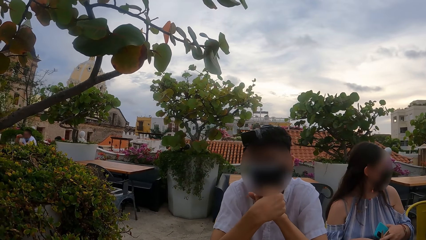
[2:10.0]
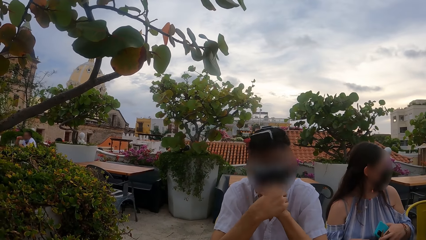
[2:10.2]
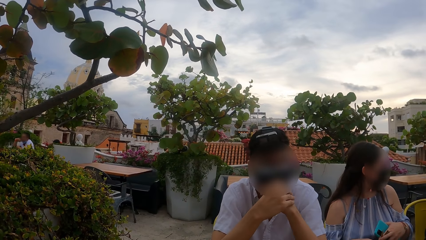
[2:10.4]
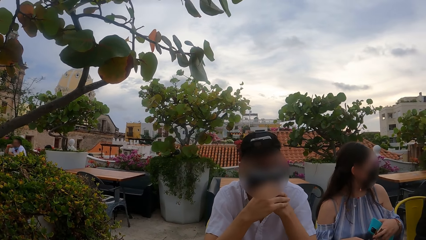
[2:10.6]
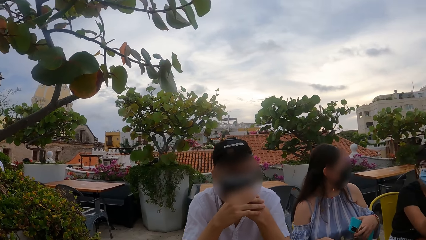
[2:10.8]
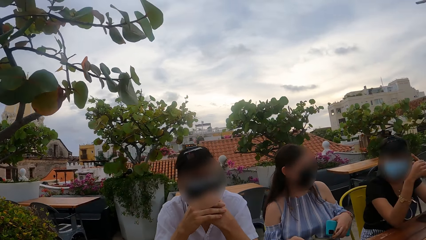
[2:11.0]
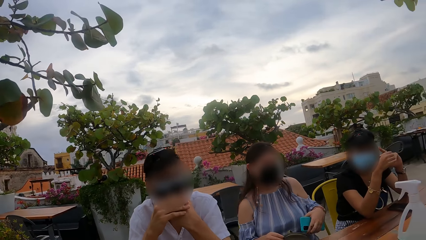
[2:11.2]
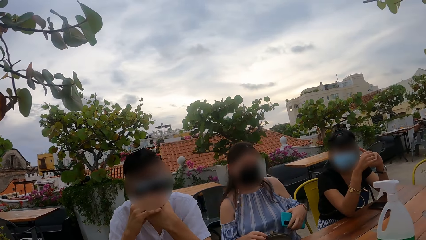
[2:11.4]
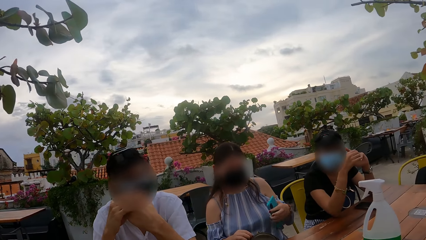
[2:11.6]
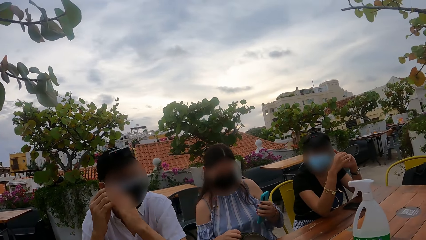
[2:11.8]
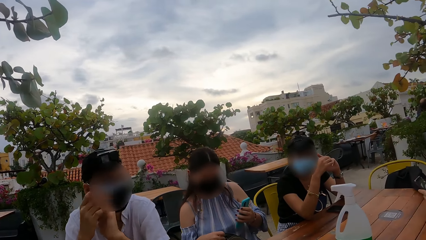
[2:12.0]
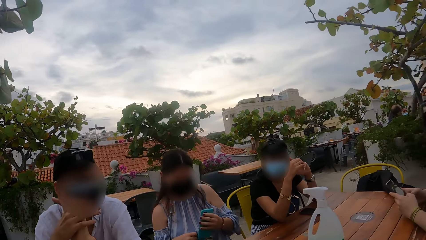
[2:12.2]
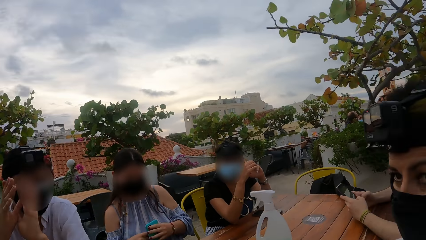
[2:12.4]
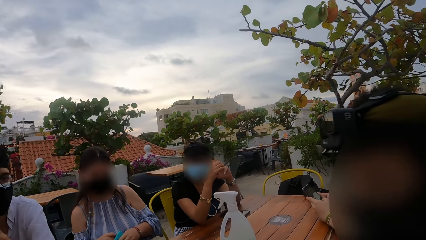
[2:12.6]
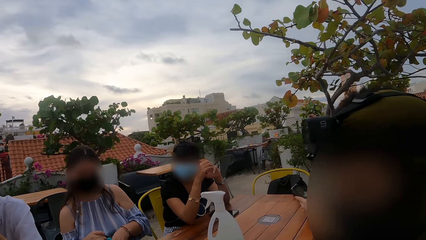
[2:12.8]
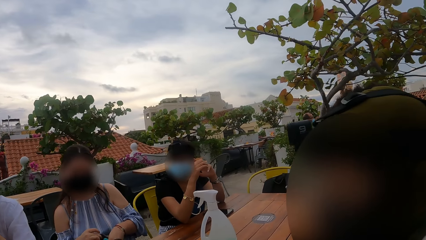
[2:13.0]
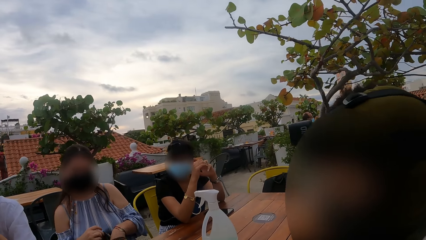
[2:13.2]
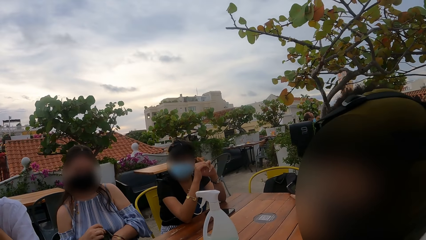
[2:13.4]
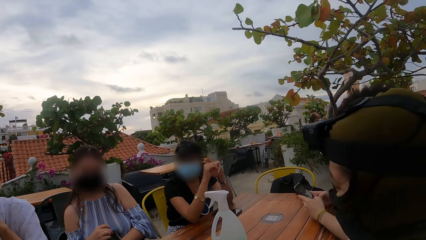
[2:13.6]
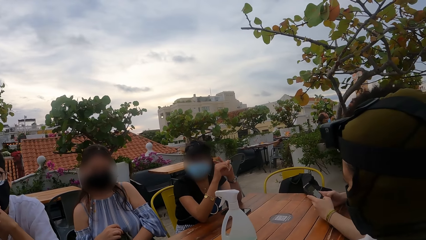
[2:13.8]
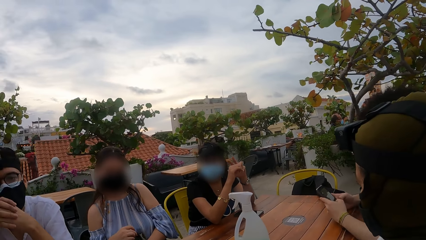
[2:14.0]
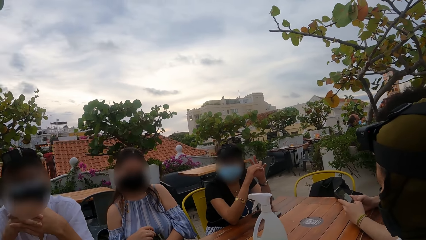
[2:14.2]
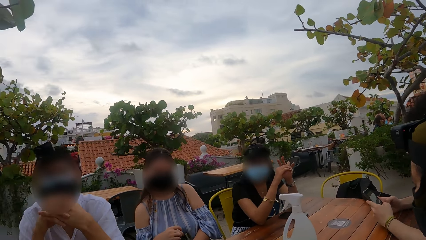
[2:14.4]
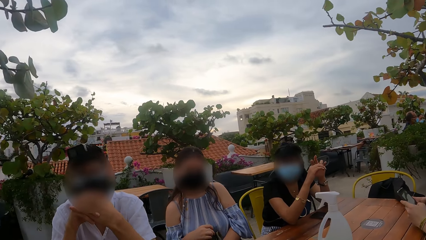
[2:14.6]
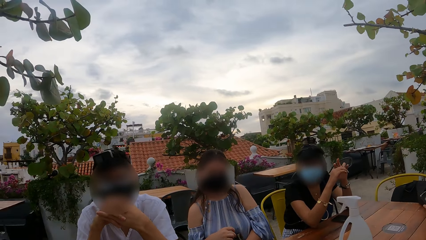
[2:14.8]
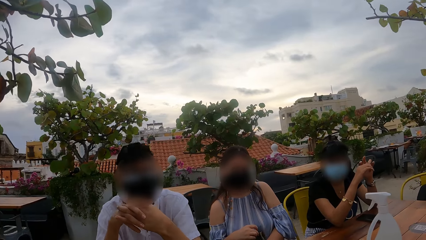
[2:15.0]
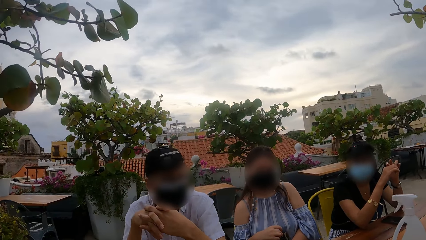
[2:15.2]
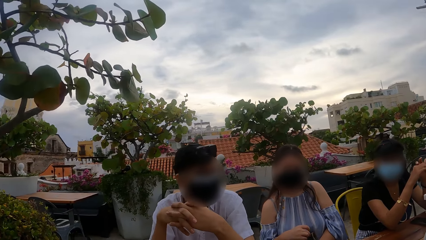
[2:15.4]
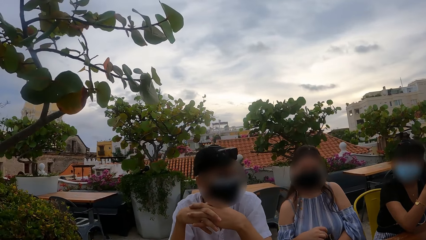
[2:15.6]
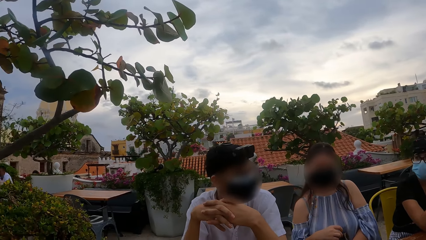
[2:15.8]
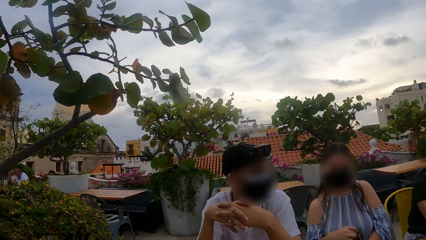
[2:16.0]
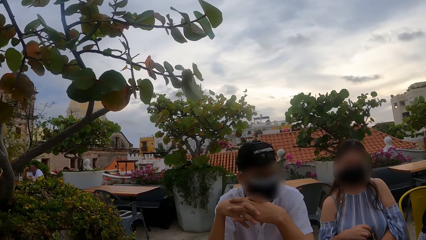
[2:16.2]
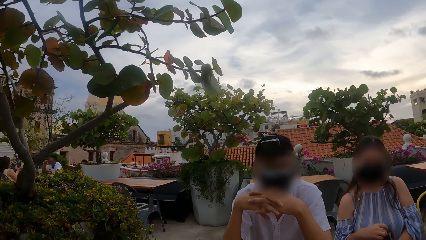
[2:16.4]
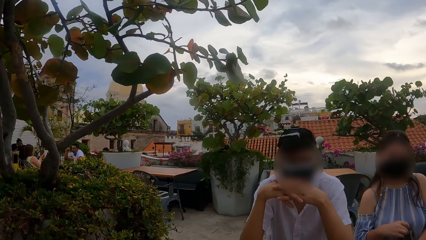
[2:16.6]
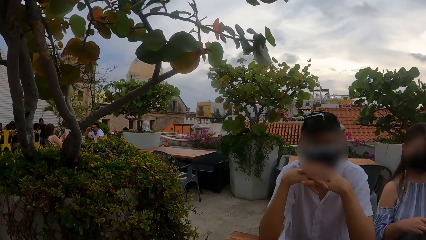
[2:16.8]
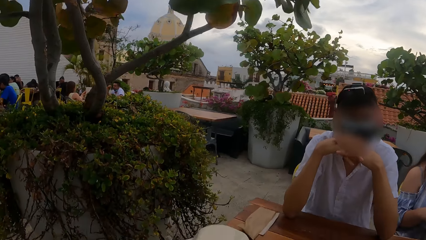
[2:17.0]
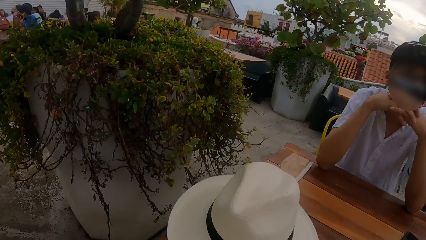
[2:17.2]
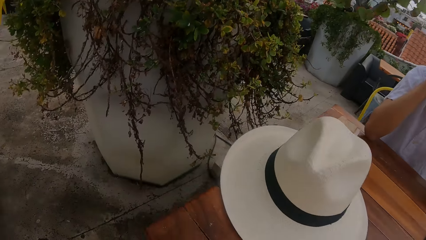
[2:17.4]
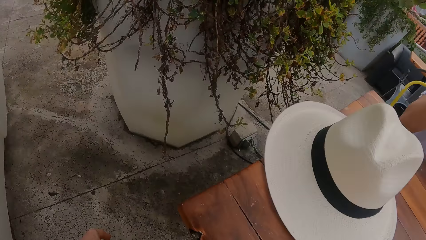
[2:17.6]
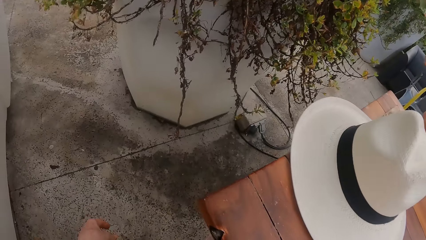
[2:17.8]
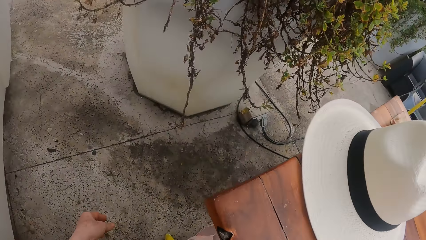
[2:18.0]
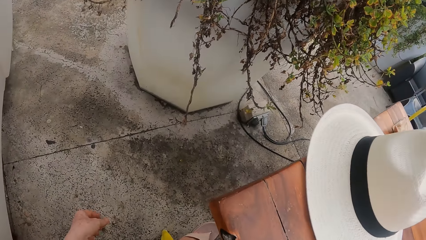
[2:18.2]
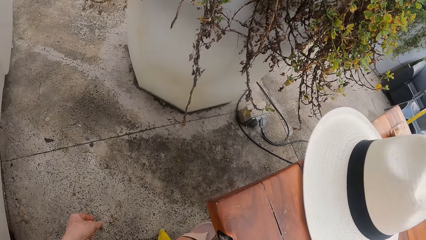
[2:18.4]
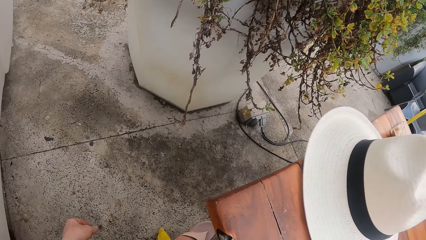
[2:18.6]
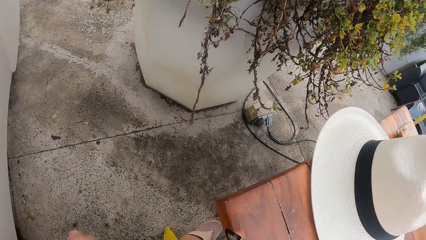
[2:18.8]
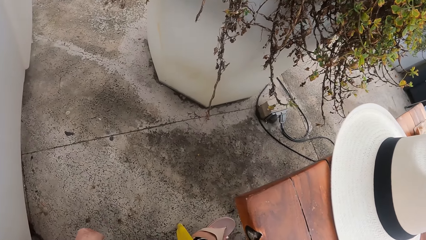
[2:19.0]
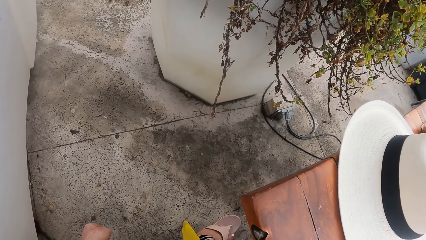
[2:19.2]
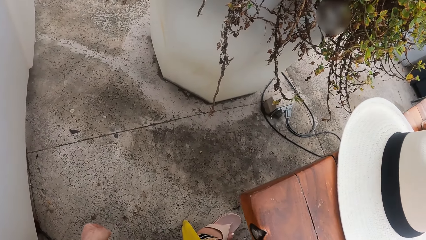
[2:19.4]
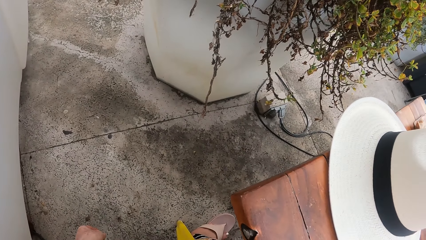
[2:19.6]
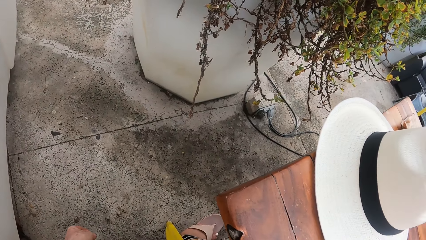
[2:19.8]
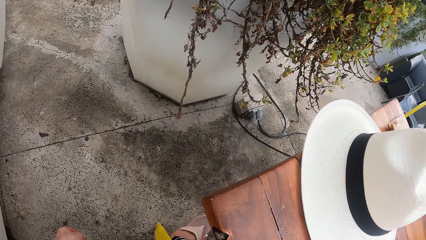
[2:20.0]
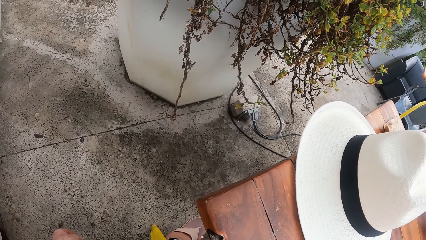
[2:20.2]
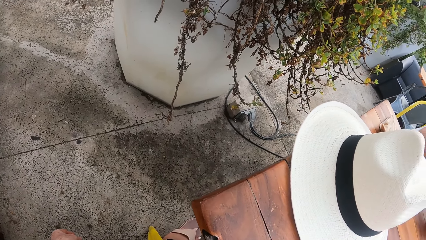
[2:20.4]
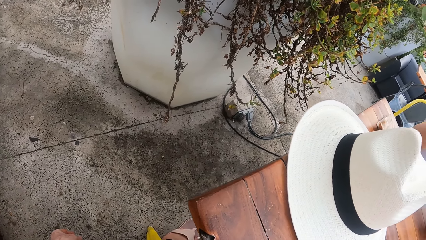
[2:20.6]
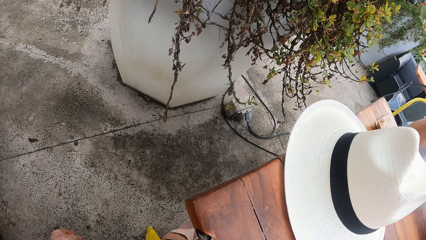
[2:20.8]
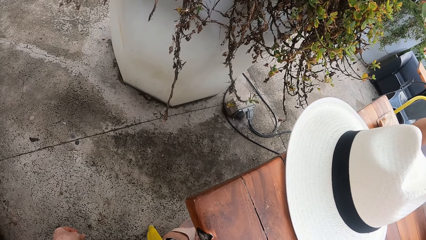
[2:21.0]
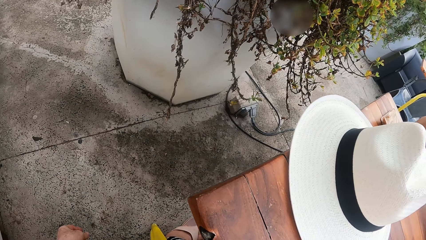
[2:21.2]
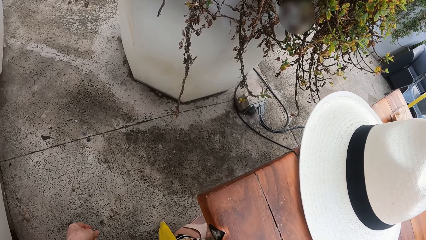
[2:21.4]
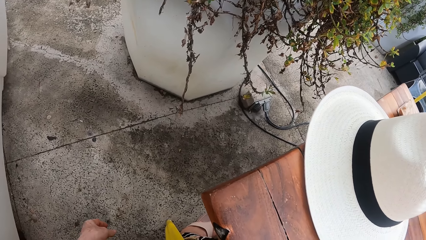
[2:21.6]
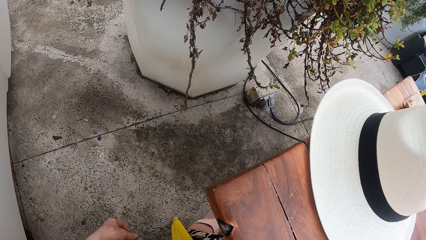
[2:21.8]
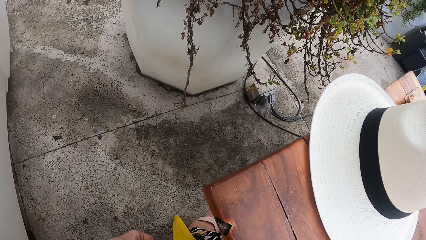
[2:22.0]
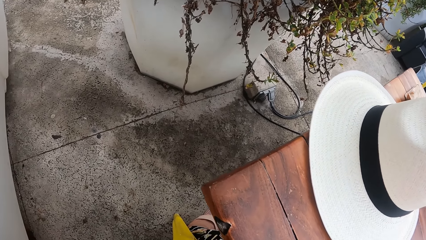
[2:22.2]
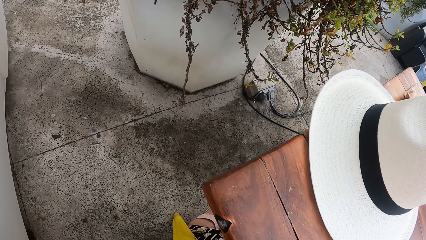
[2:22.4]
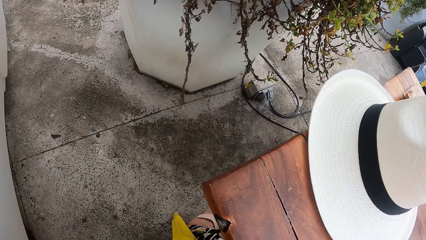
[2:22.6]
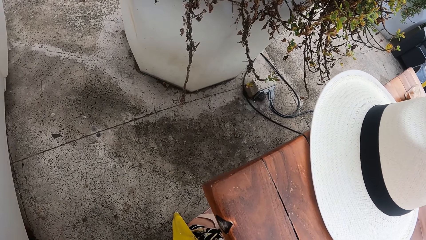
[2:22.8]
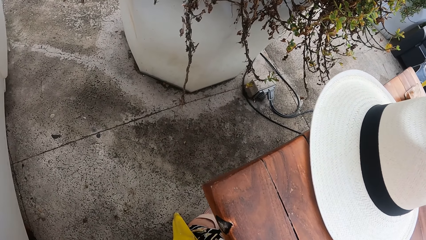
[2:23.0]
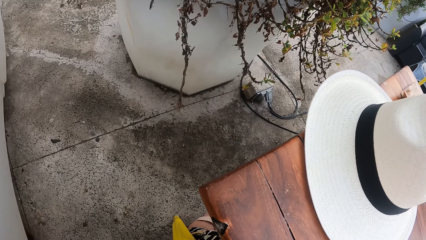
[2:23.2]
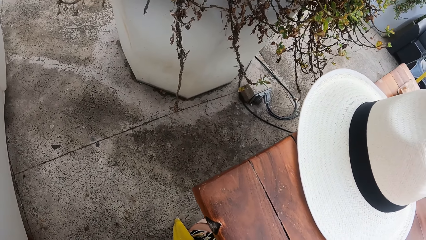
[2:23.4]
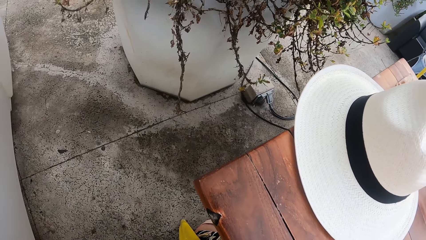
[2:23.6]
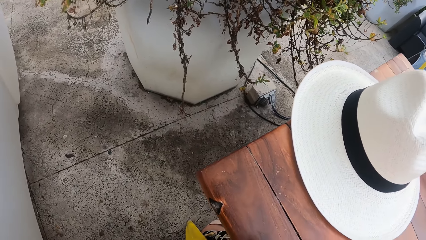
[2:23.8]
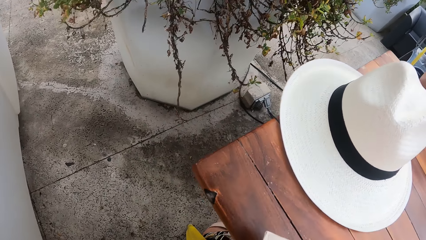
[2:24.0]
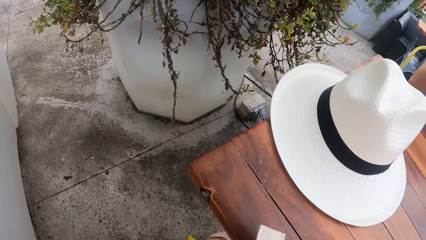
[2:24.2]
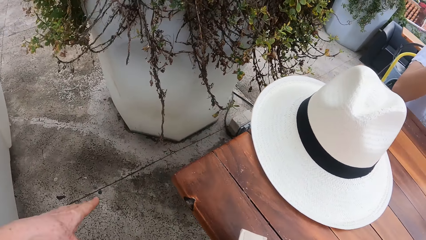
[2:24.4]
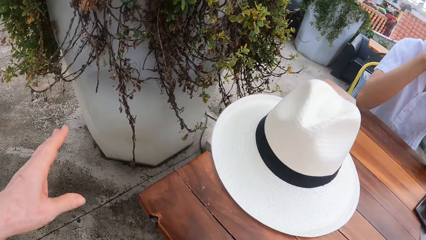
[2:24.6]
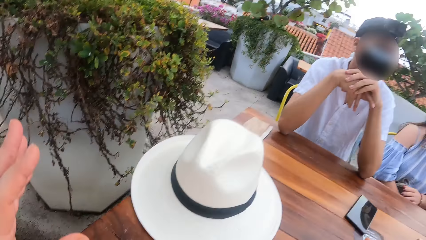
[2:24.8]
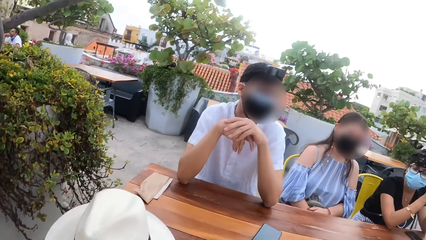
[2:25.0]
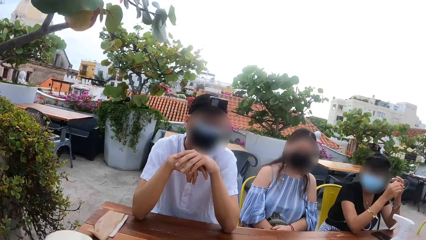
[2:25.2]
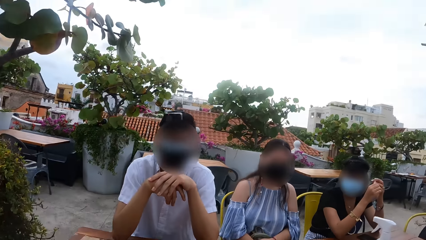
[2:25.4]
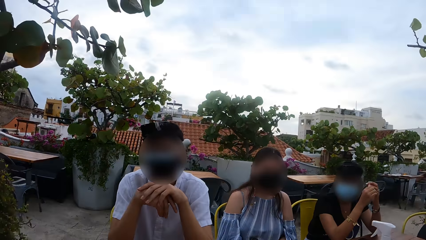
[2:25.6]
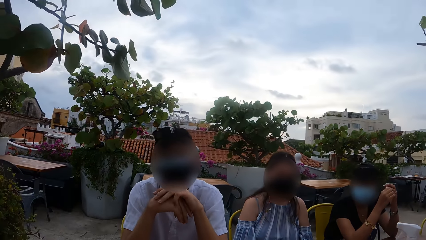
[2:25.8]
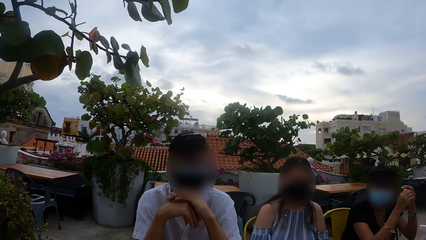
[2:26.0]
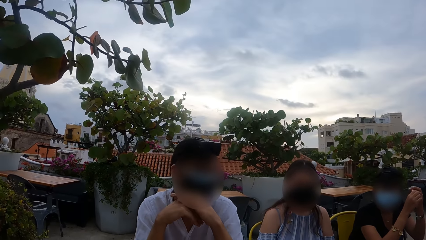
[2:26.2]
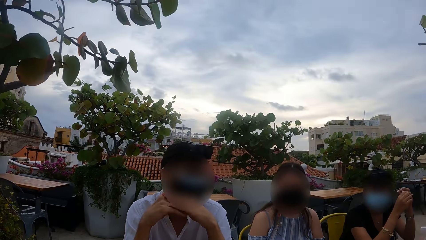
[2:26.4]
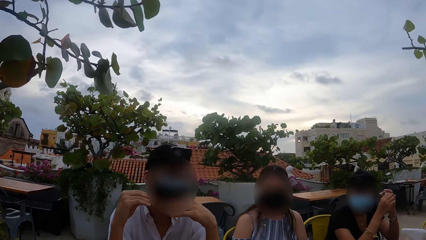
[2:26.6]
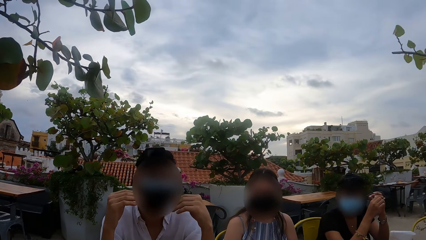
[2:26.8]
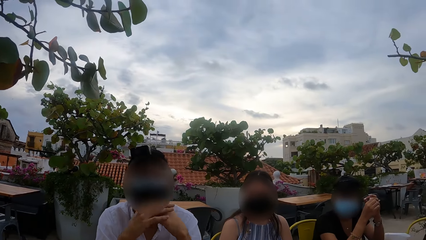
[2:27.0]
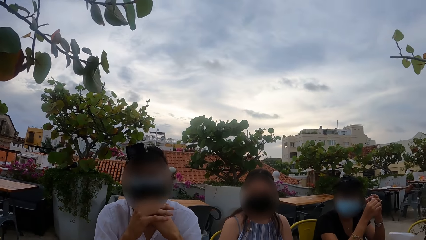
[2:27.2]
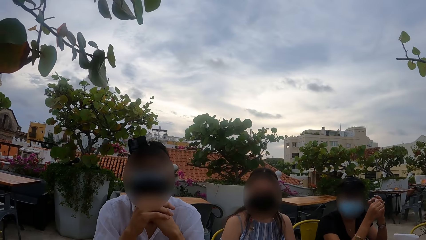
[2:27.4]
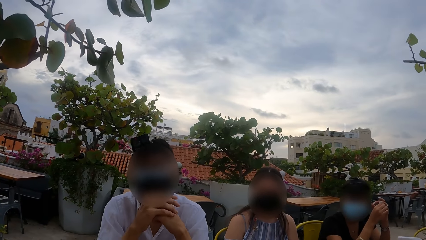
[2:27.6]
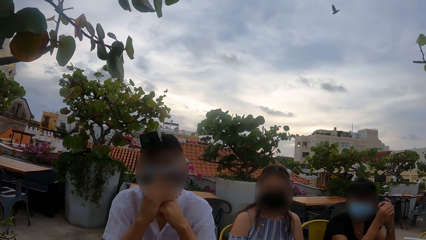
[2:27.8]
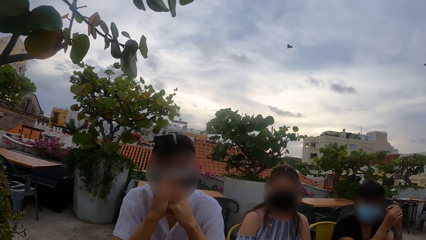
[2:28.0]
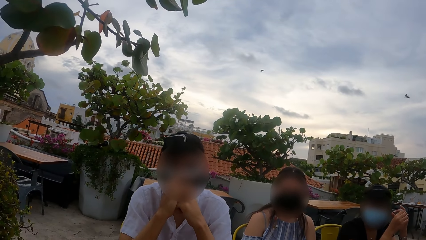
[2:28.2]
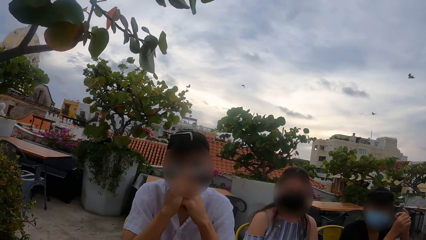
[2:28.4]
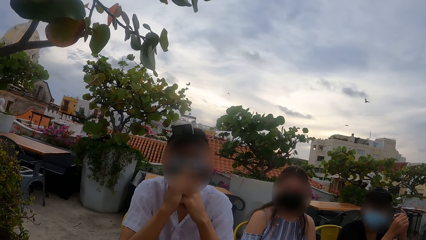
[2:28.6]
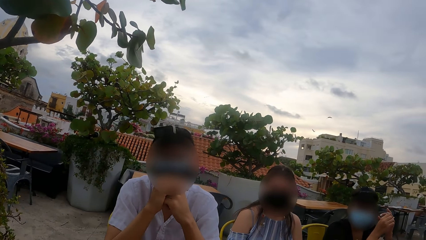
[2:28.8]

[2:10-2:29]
The woman opens the purse with her right hand. The man operates the phone with both hands. The woman puts the phone into the purse with her left hand. Another man interacts with the group of people at the table. A third man speaks. The camera wearer looks around, looks on the floor and moves the hand. The third man speaks.
